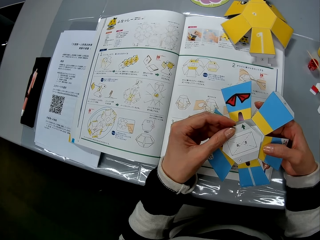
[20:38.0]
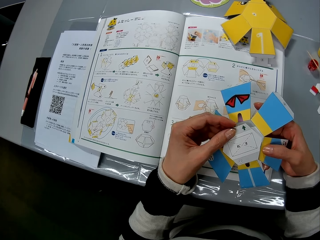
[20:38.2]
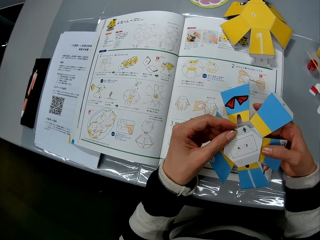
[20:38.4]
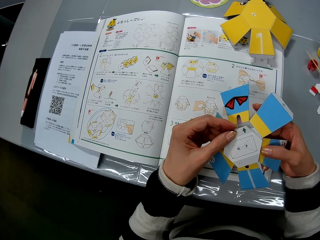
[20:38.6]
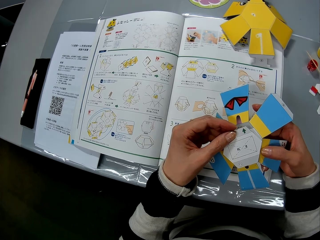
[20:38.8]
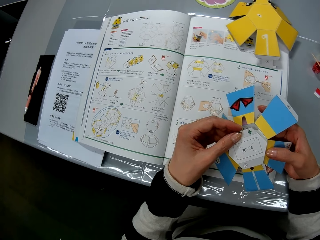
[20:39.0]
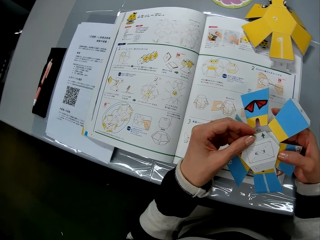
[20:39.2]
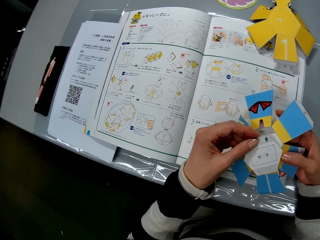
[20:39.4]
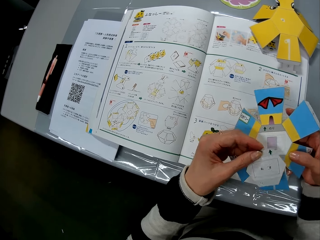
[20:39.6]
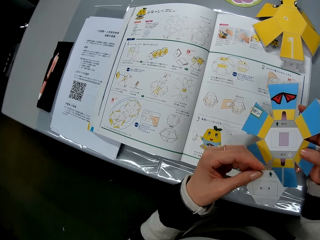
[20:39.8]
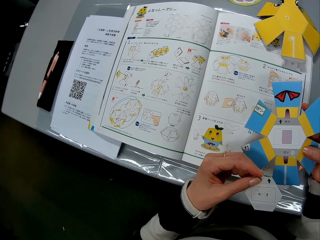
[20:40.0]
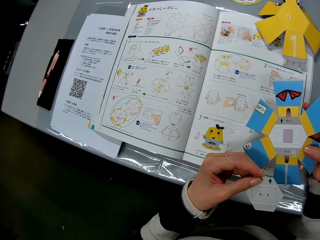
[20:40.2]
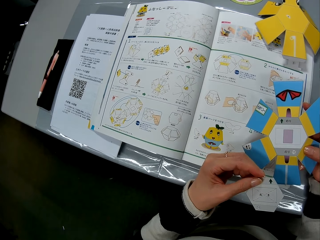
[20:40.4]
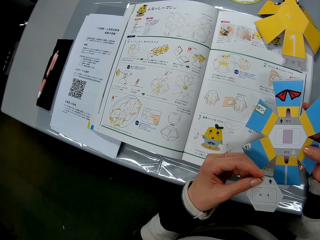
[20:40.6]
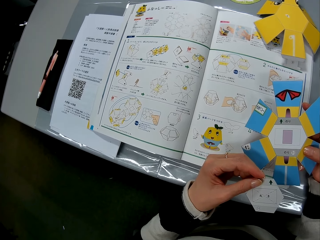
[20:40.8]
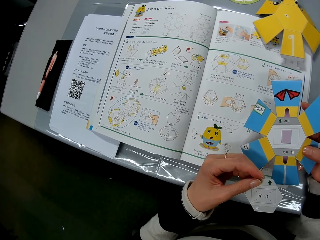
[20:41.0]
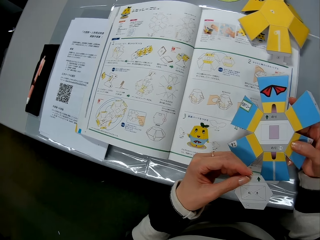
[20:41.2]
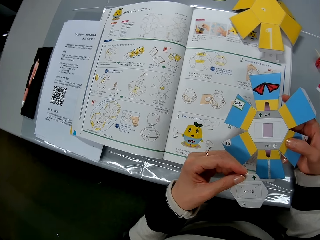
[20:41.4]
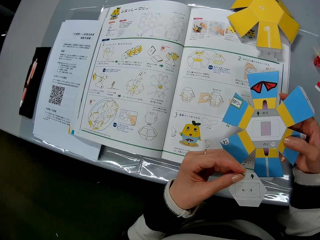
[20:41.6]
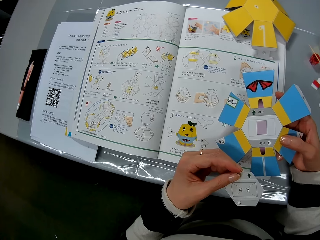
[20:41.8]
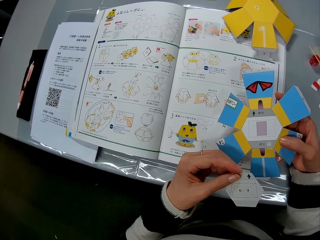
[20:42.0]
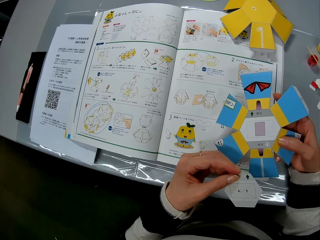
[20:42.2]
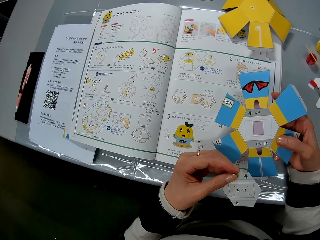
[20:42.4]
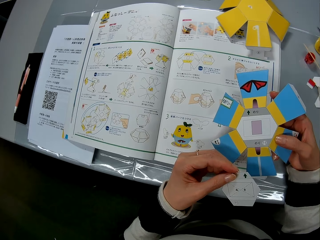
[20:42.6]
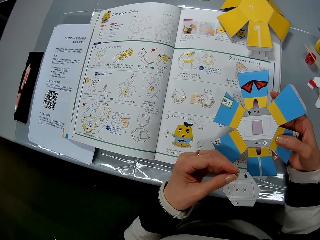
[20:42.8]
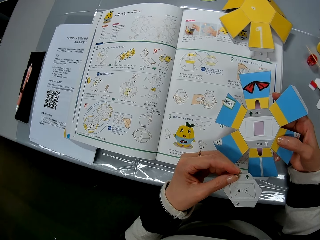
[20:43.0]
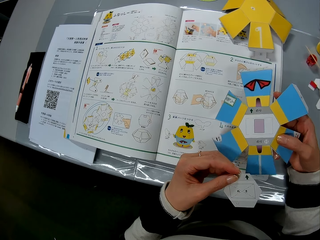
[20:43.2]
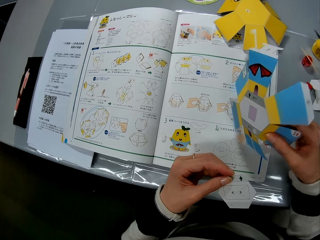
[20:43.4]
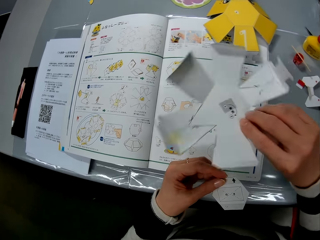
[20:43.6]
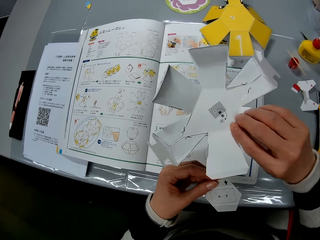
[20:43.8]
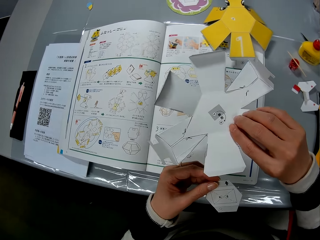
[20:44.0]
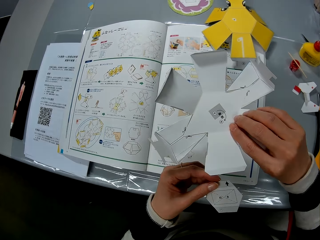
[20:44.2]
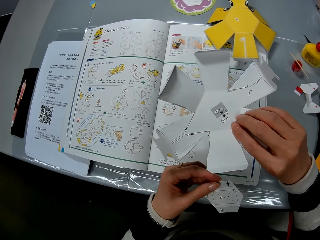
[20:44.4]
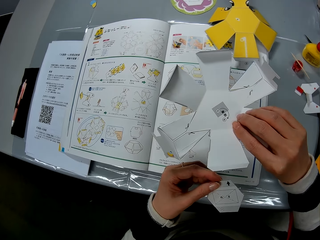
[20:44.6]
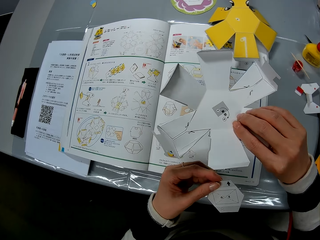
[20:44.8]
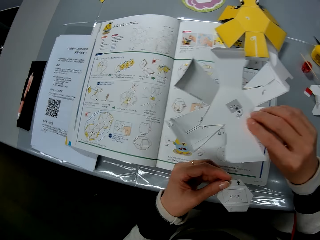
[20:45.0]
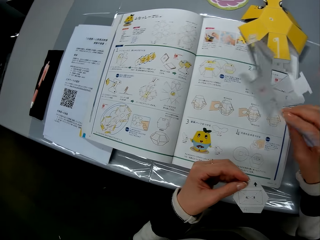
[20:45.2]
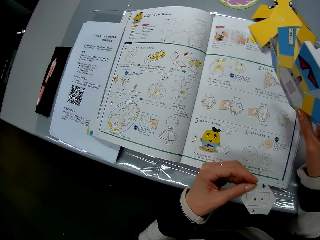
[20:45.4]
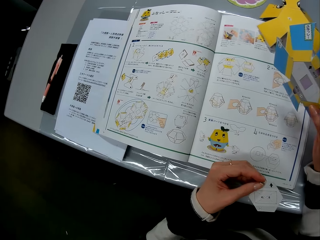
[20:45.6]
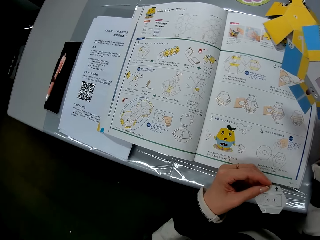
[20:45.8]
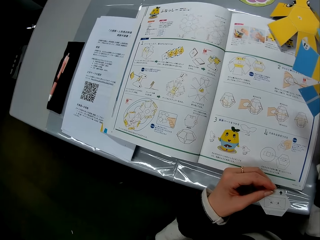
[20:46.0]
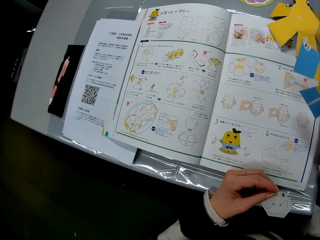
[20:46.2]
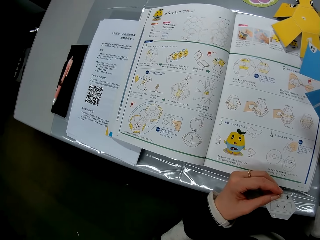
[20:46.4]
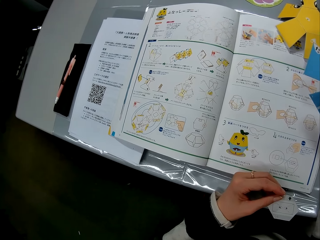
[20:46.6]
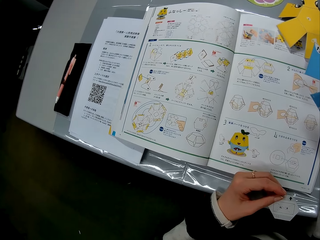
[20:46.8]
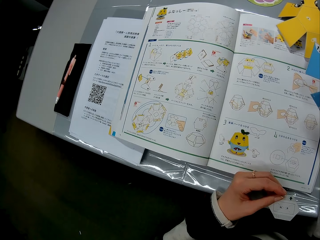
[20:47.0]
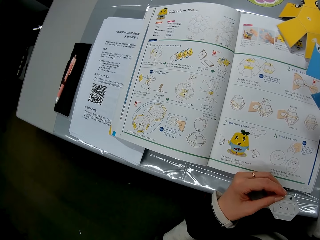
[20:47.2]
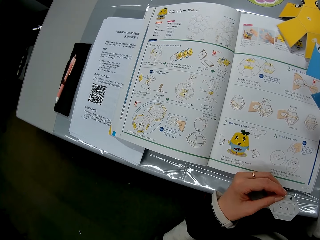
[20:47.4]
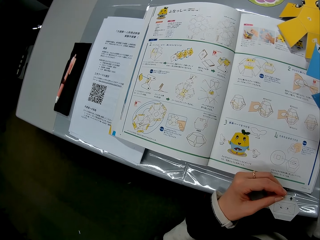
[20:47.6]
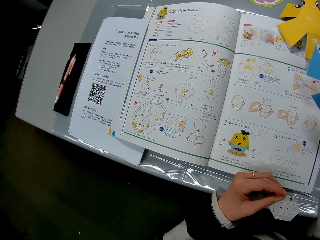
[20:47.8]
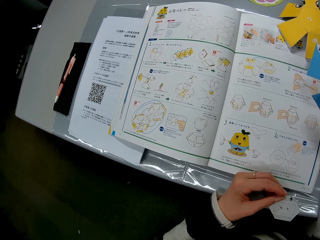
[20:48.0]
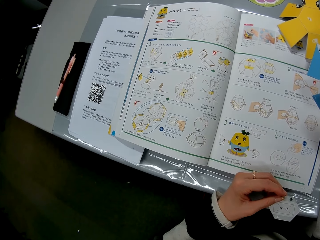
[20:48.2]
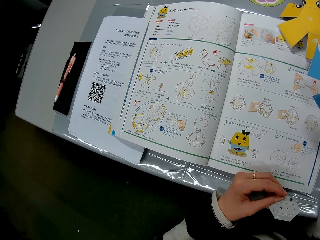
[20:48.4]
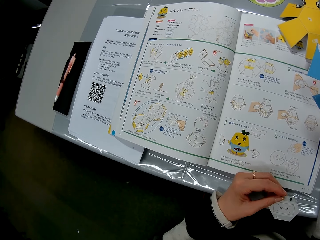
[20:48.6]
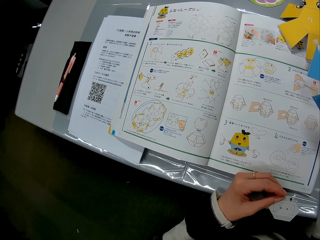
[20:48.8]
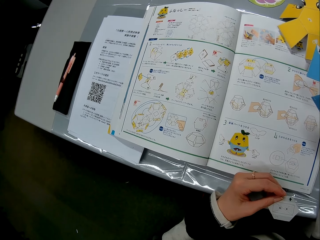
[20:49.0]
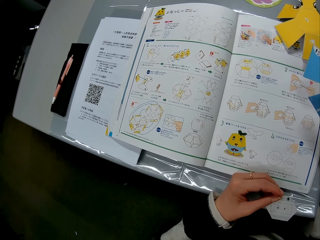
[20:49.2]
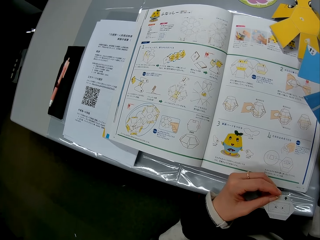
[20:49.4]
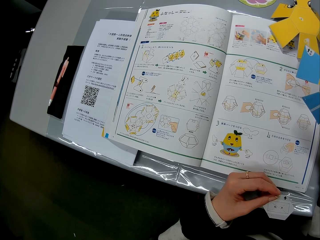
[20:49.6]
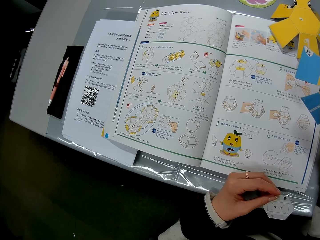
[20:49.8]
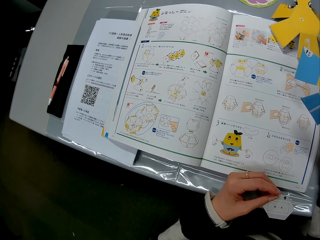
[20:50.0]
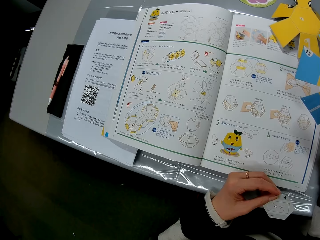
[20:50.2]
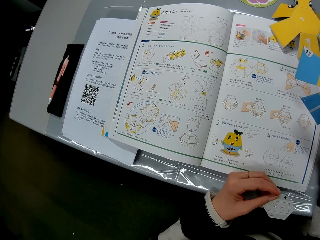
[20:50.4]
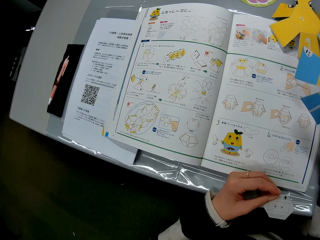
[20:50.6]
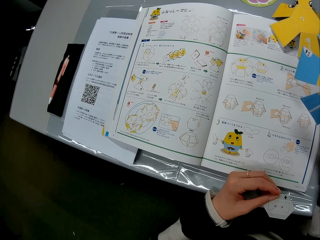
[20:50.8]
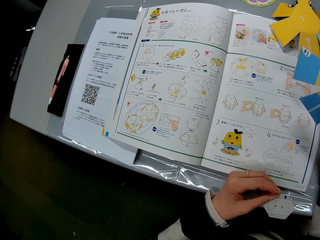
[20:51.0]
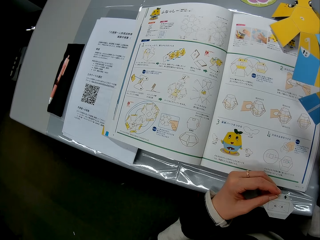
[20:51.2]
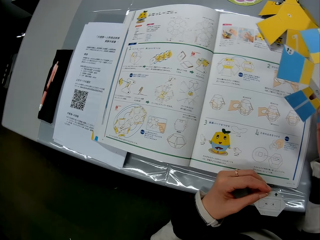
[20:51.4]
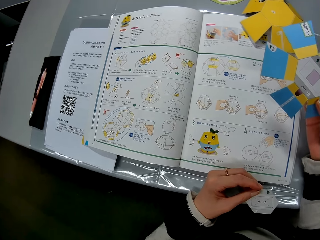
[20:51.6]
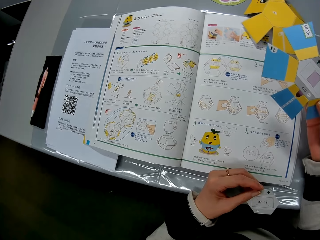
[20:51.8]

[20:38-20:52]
The camera wearer turns over the paper craft on her right hand. She turns back the paper craft. She reads the book.

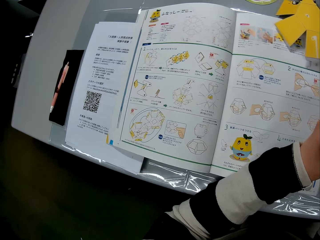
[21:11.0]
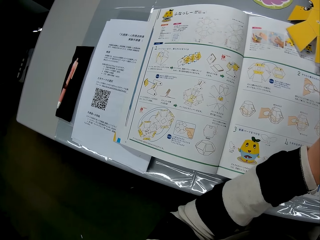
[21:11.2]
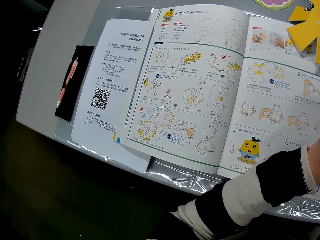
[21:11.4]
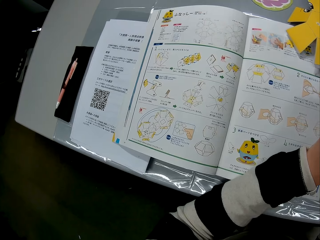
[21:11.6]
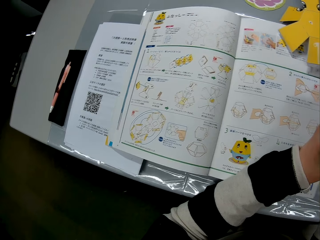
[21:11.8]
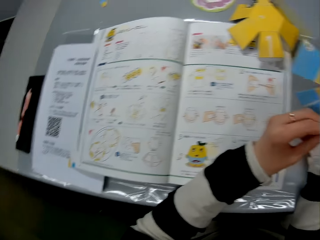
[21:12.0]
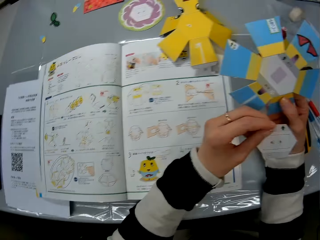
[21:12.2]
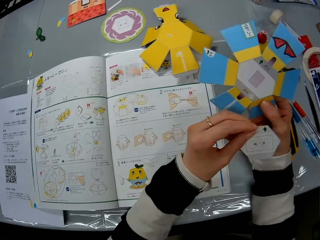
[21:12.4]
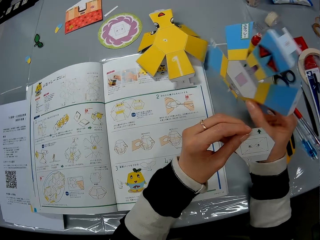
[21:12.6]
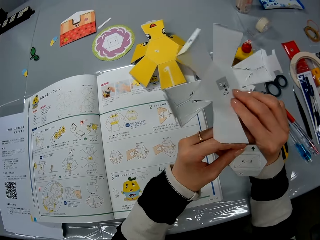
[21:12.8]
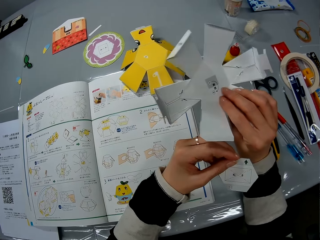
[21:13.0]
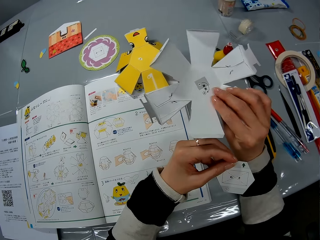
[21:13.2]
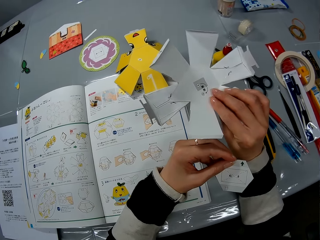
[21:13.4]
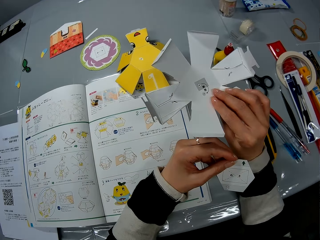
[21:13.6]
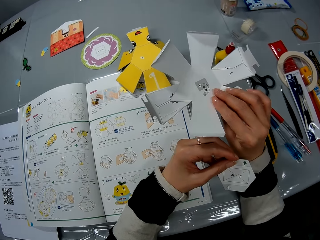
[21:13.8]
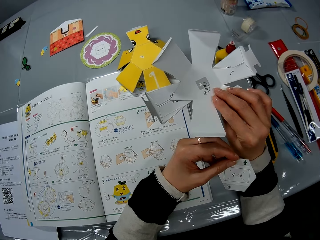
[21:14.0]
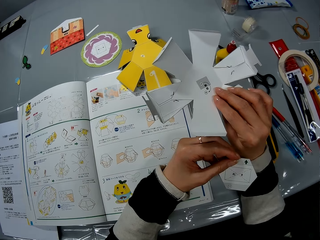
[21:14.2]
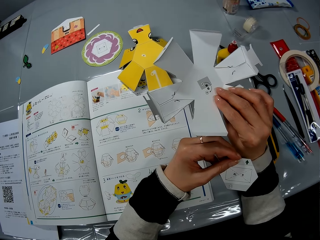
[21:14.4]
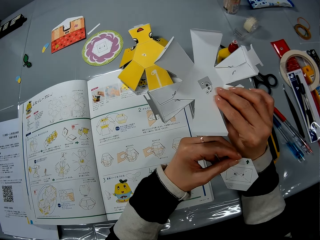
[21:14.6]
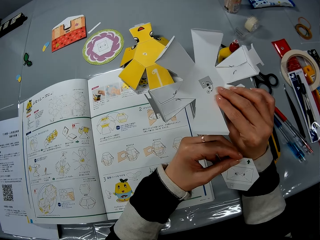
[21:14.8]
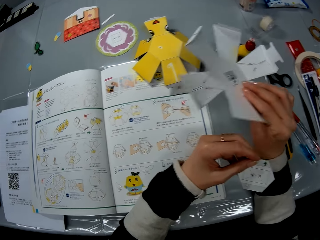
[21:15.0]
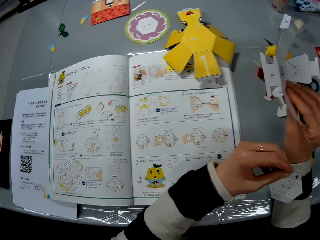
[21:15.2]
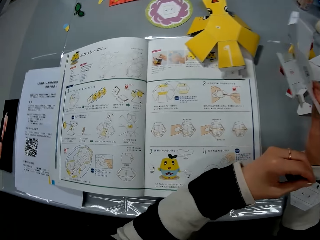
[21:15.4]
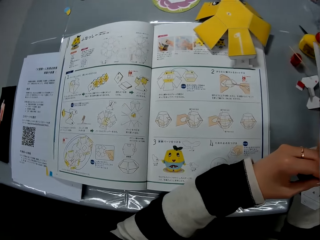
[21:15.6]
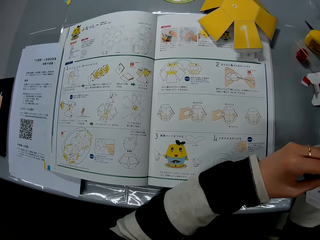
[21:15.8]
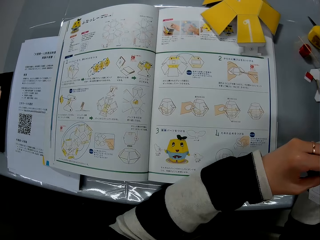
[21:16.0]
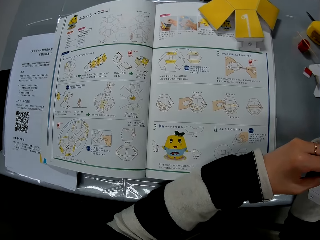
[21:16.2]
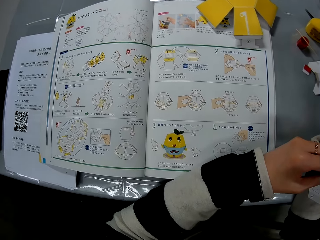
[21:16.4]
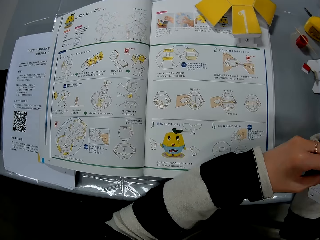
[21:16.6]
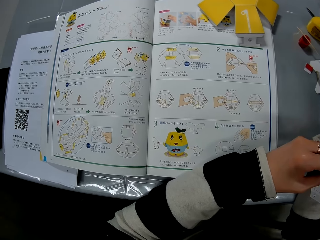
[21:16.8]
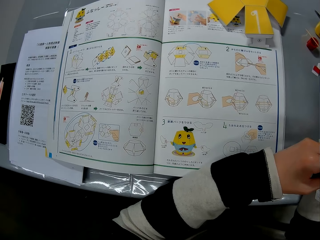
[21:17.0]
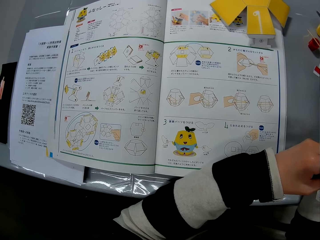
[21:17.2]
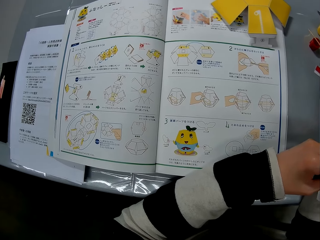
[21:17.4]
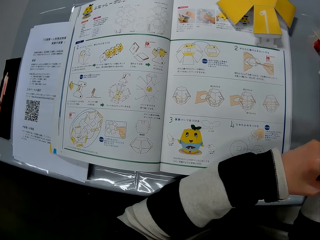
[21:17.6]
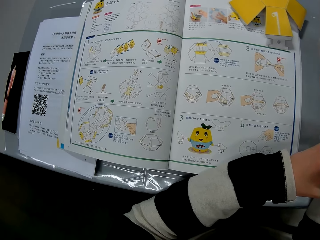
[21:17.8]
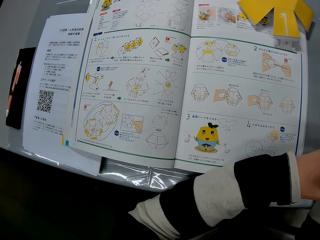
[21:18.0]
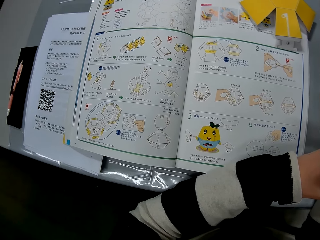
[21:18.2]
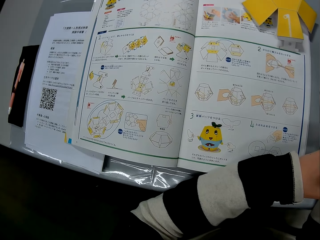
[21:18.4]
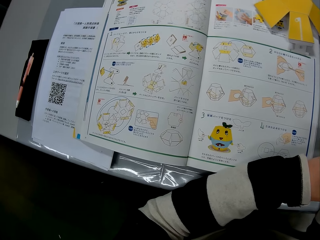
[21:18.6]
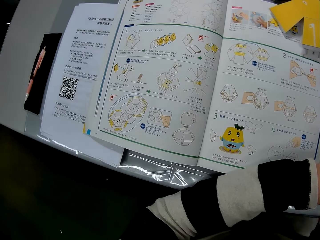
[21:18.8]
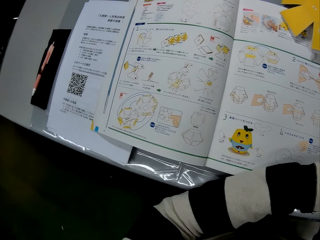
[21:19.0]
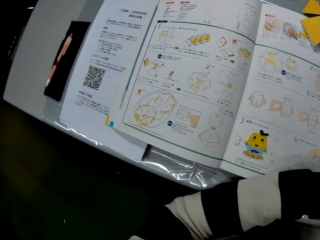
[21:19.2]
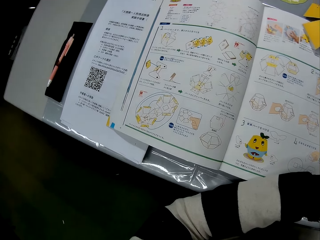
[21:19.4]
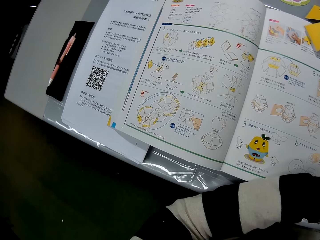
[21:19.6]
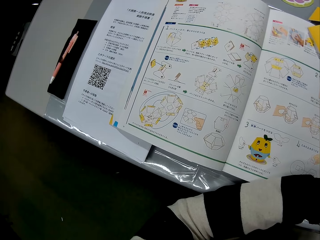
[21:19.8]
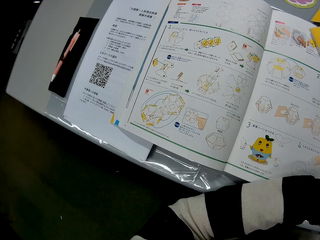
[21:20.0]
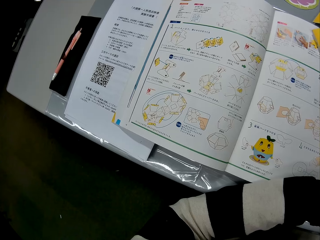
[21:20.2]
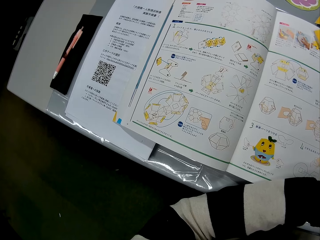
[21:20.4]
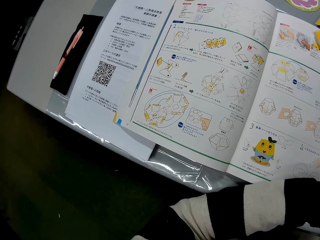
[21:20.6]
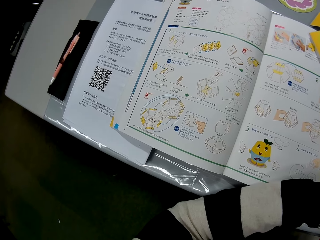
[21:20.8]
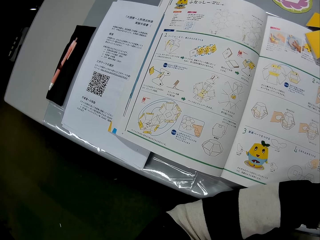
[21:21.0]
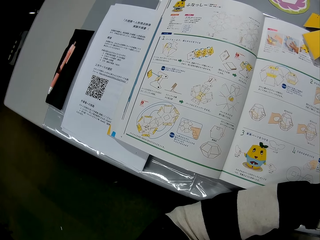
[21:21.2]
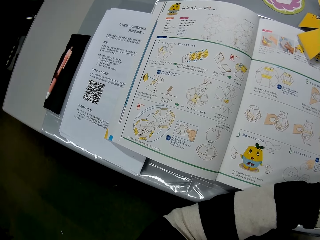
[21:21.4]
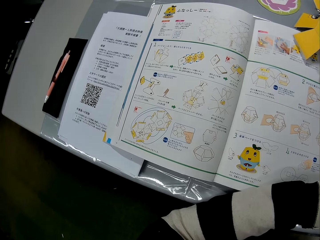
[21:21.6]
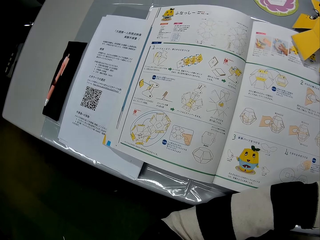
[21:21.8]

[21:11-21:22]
The camera wearer turns over the paper craft on her right hand. She turns back the paper craft. She reads the book.
